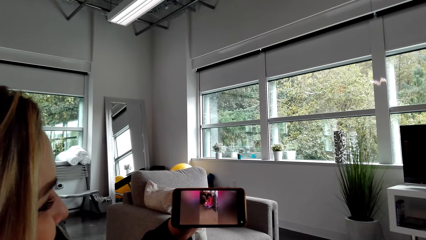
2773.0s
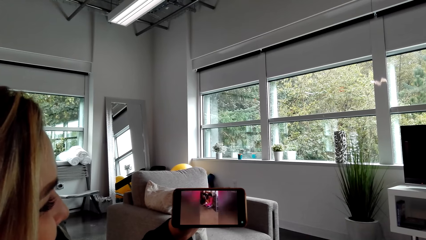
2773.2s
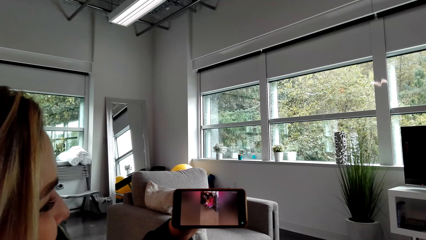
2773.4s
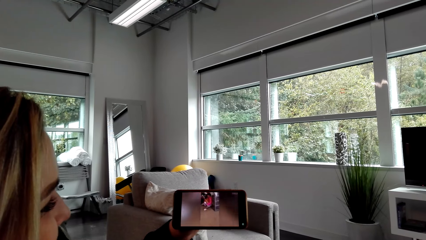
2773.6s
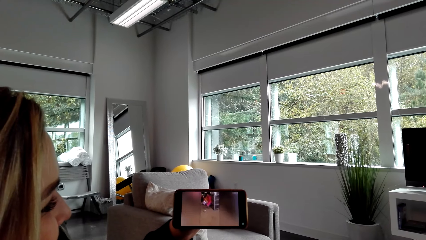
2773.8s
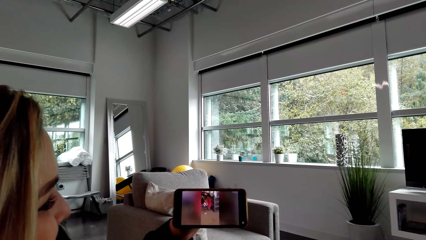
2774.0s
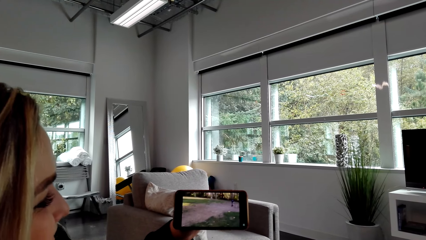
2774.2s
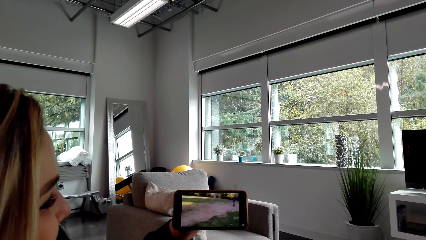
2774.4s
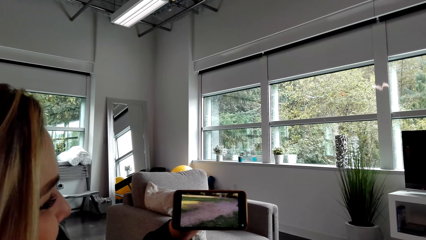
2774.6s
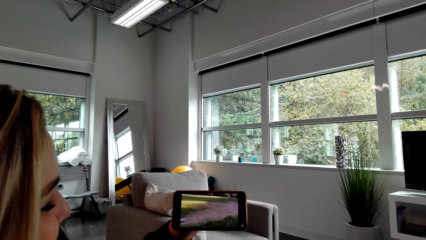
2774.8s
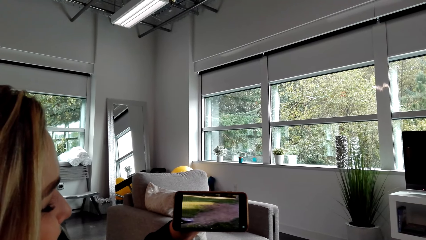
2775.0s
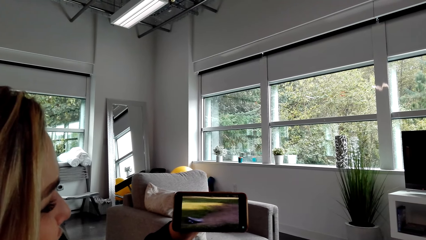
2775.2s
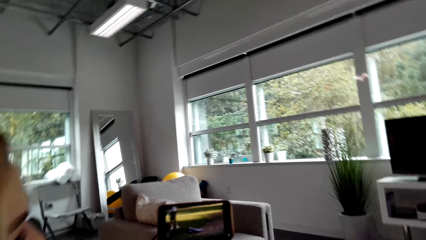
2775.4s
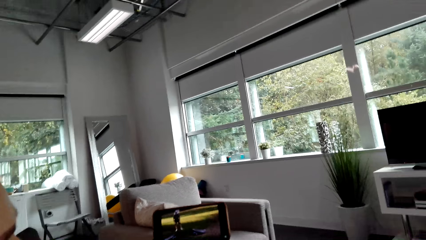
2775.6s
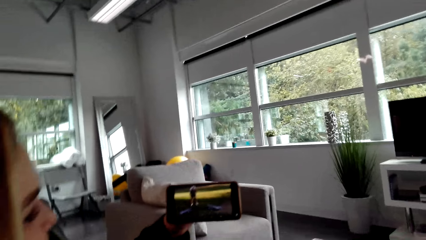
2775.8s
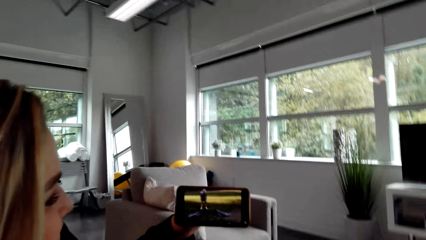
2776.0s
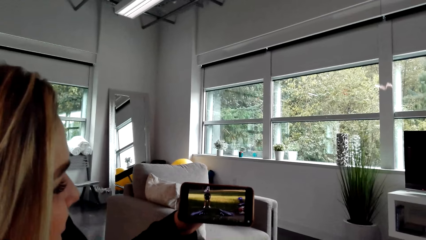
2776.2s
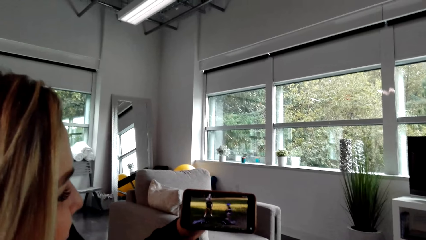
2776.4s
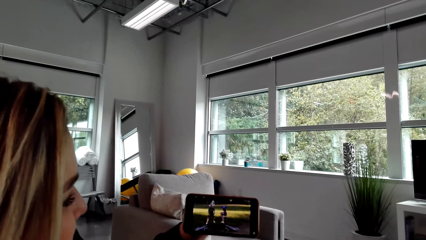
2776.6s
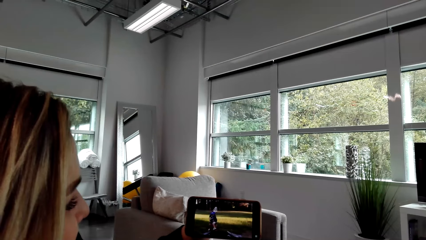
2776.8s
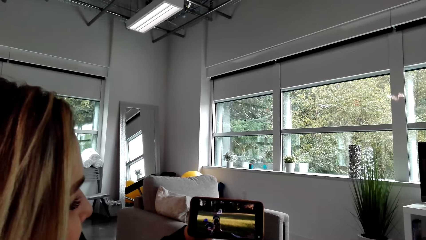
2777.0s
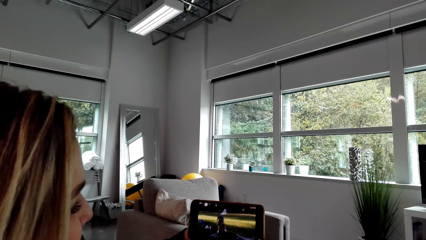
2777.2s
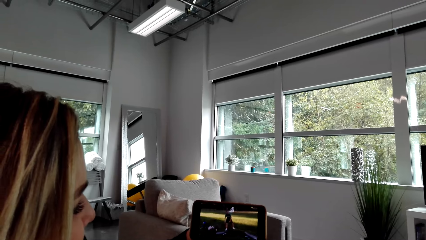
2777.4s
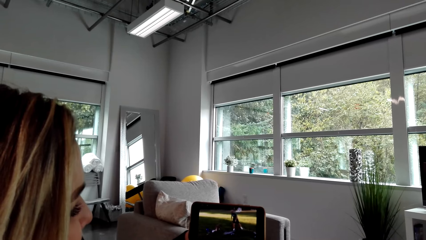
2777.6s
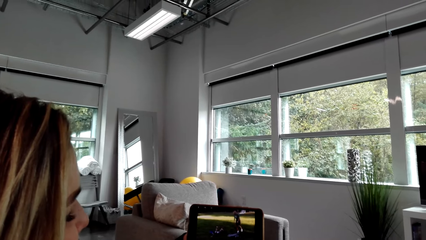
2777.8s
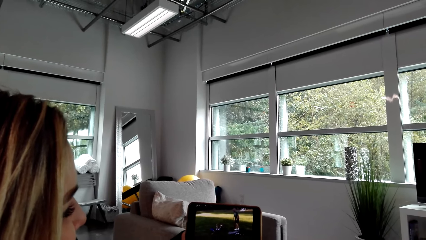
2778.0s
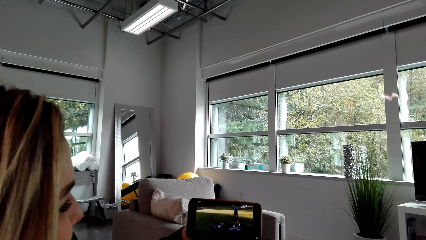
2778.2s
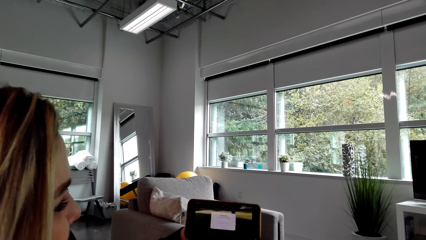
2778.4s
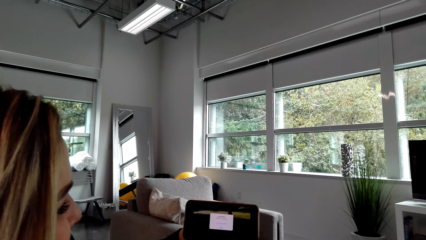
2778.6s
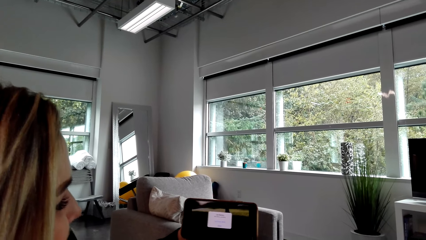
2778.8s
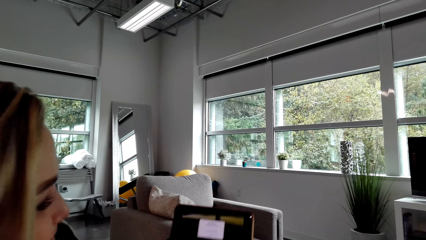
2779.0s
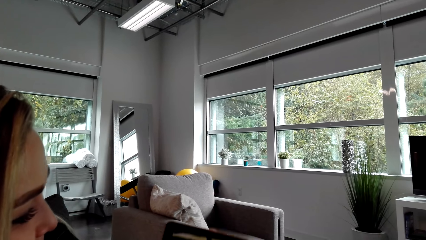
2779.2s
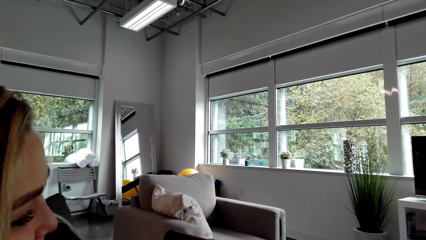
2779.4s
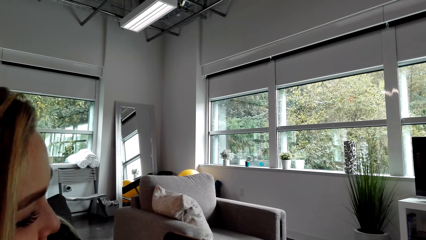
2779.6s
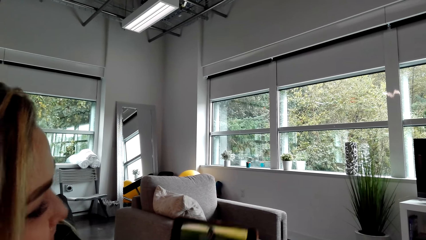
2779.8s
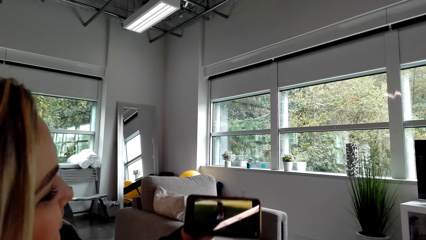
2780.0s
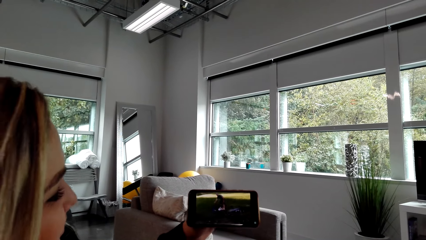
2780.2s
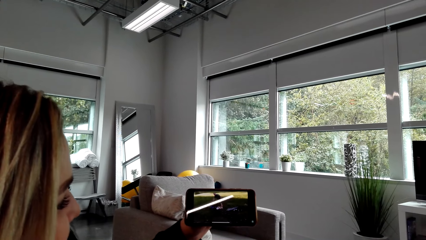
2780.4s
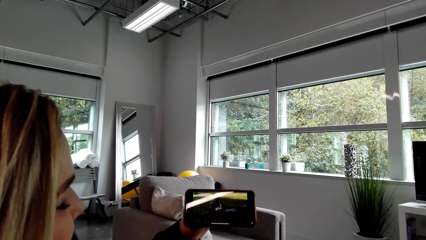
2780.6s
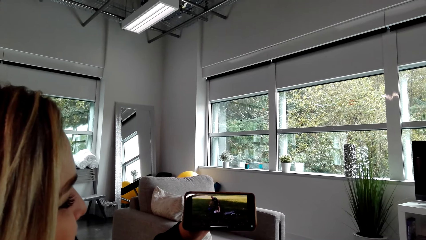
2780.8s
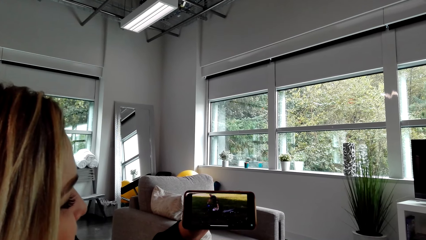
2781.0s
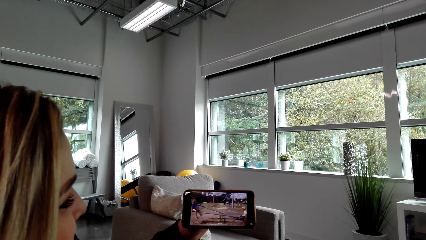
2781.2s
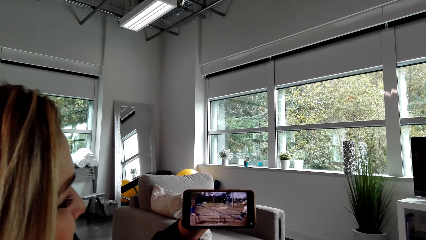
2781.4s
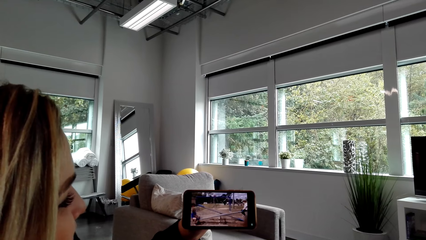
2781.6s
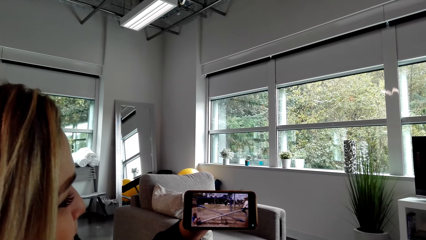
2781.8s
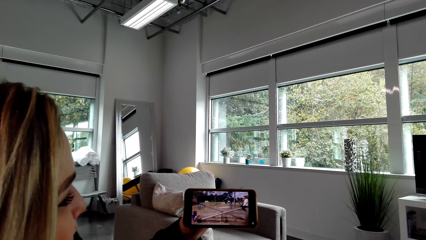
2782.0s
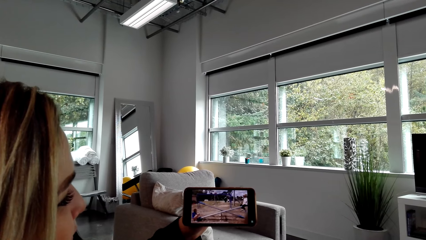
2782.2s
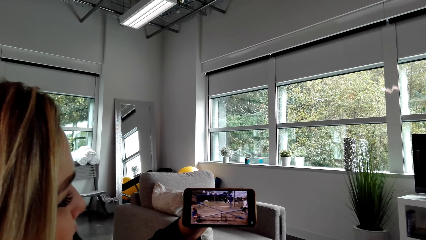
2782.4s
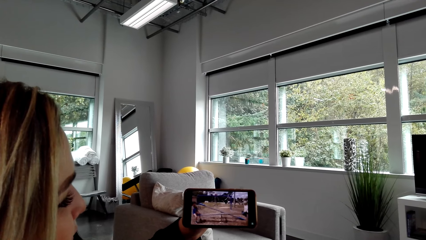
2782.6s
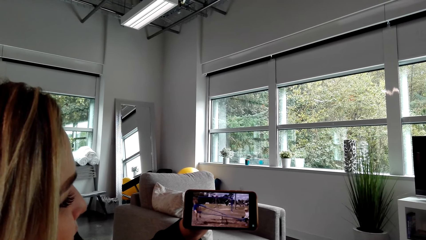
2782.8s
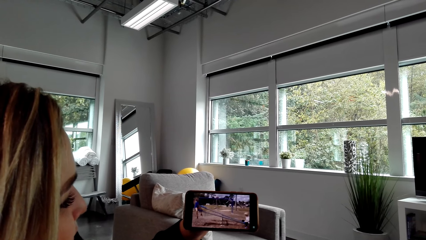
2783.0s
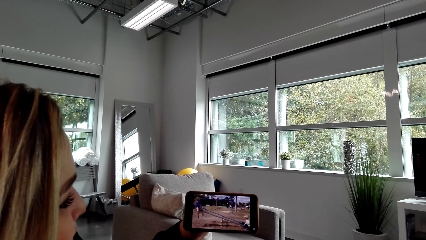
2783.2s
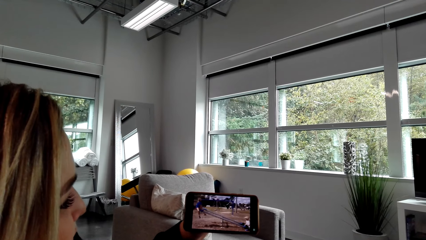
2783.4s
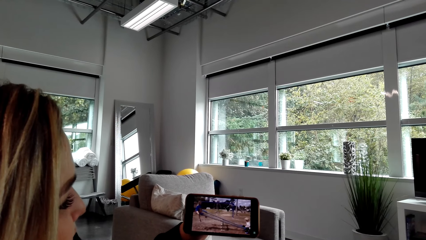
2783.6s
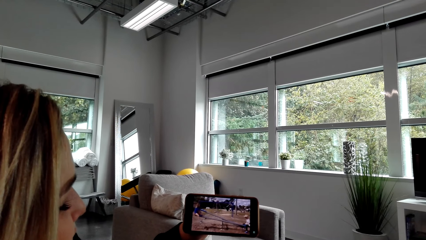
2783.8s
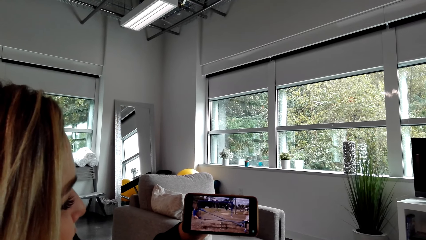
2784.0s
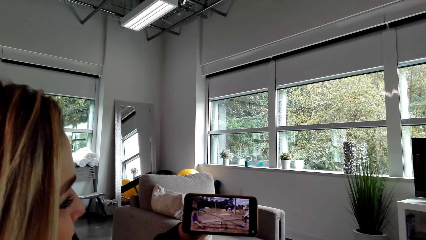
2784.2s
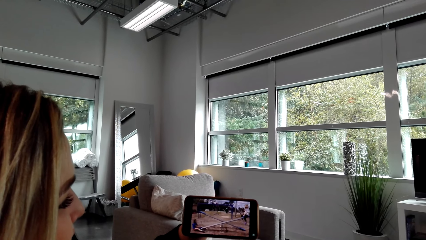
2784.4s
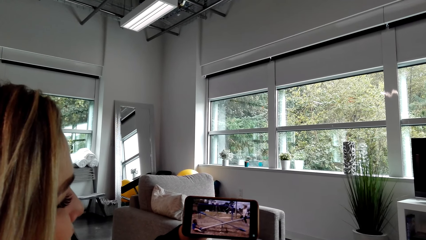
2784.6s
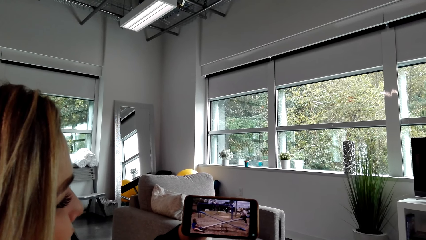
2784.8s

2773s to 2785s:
A person moves the phone.

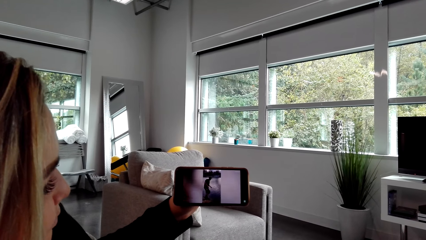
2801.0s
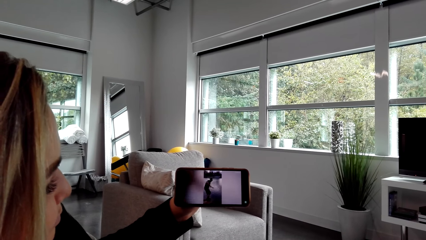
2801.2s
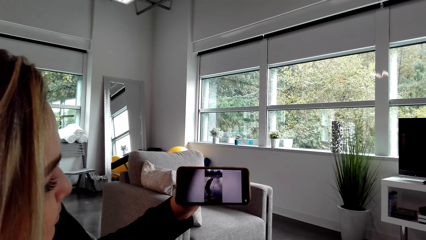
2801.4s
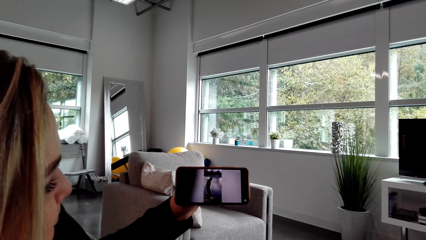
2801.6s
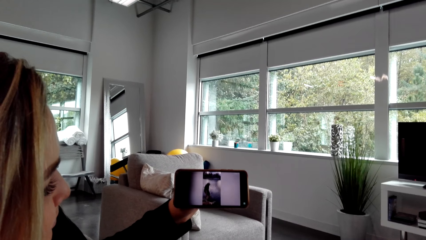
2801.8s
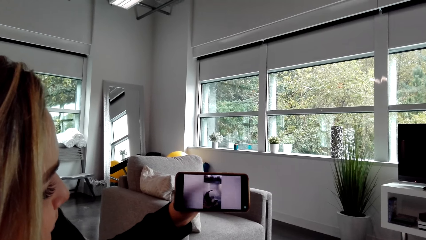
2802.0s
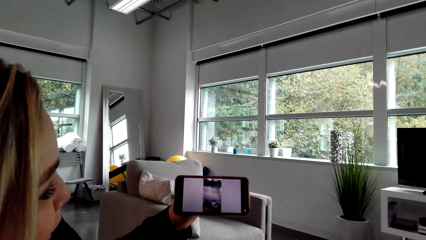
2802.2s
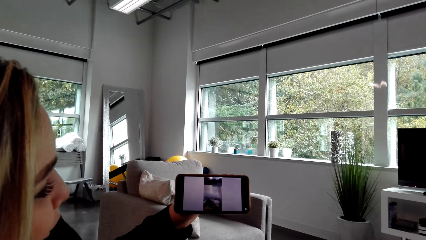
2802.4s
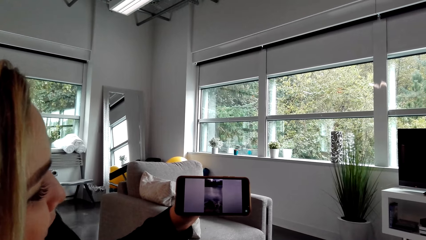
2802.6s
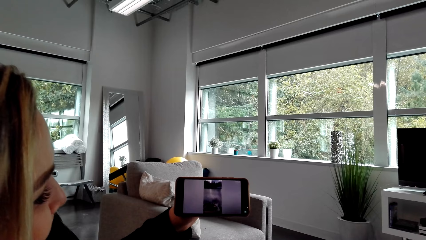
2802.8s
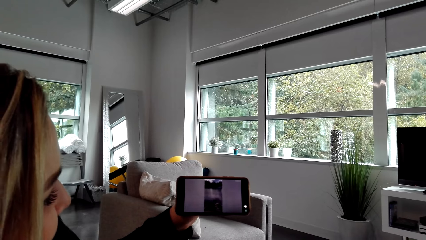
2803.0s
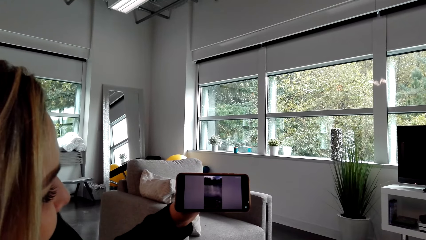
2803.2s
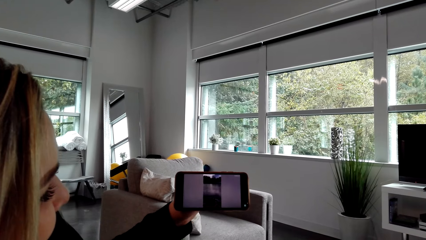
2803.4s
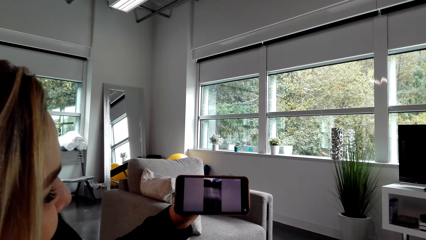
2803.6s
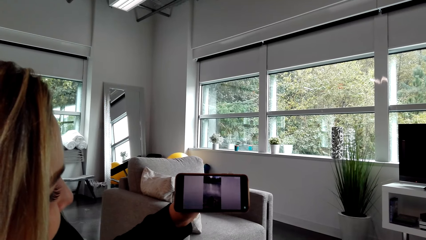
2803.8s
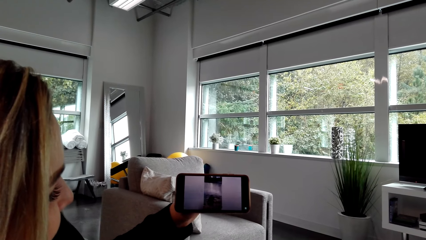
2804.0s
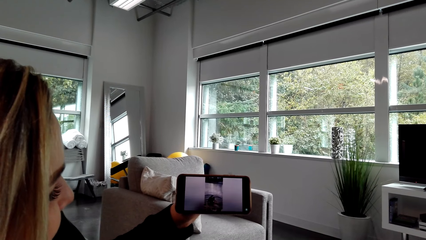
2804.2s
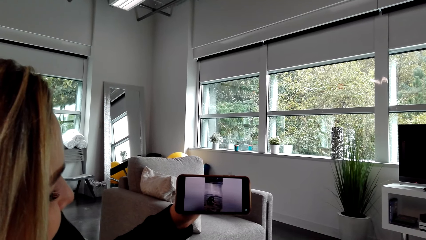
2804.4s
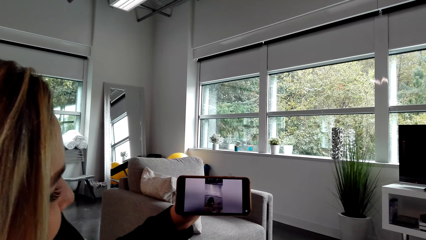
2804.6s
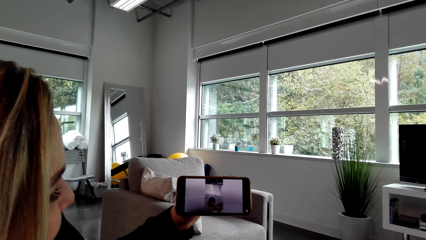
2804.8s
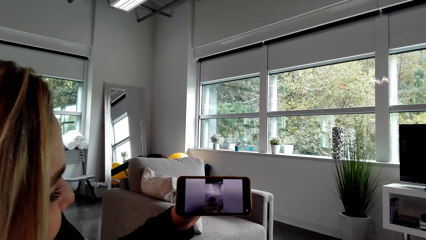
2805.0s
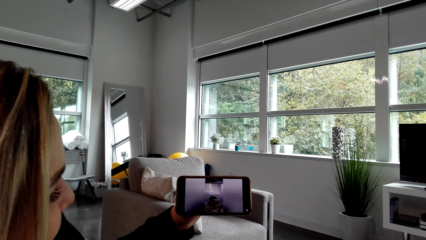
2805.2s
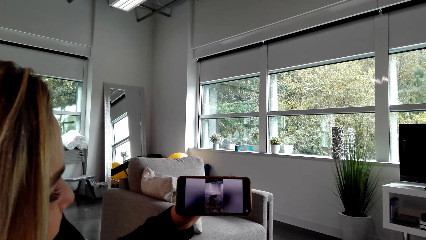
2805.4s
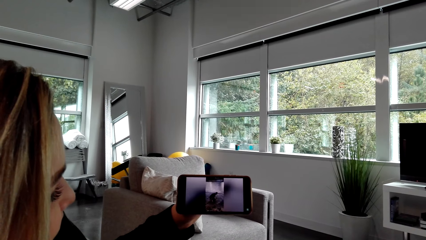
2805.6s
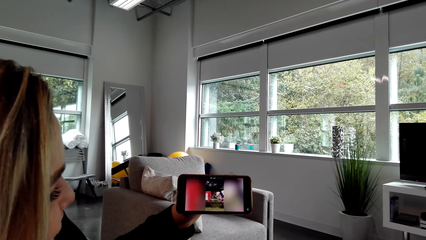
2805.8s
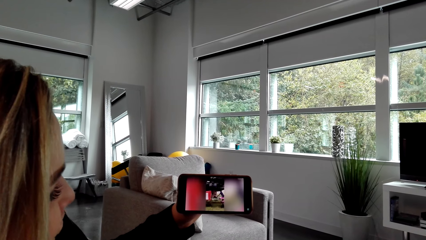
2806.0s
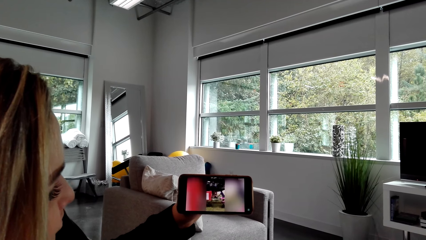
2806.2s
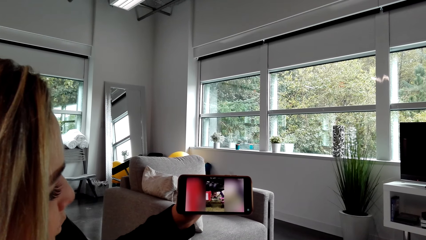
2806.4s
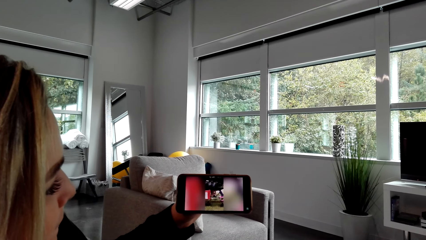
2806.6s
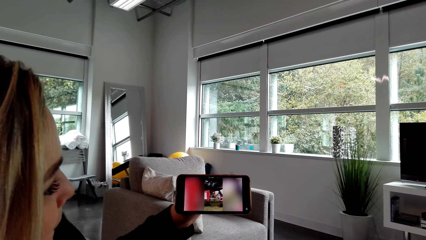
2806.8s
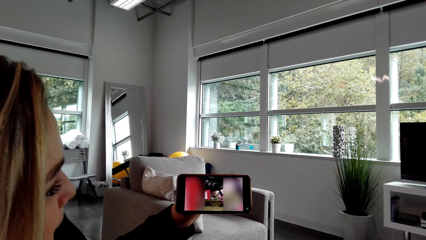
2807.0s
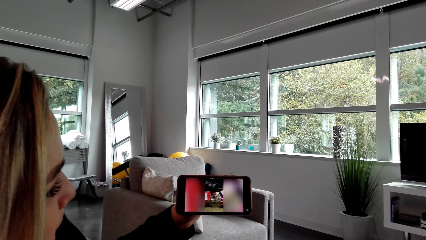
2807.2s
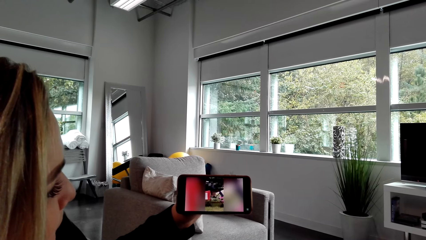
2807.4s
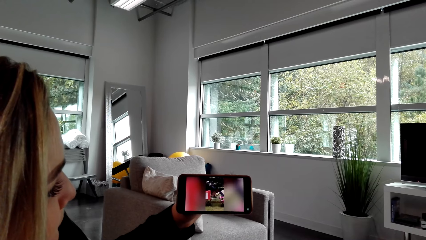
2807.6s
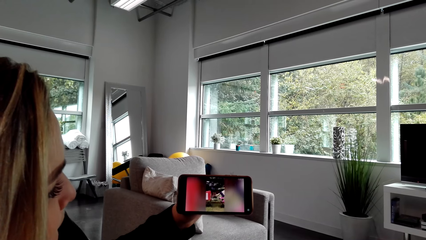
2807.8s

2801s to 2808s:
The camera wearer converses with a woman. They watch on a phone with the woman.
